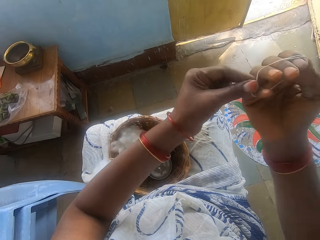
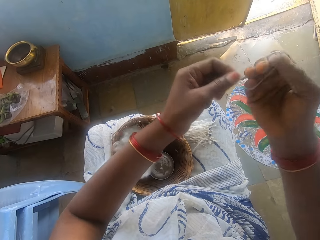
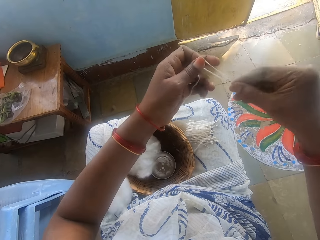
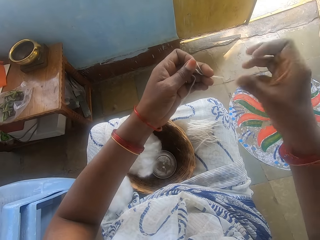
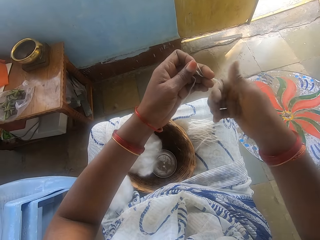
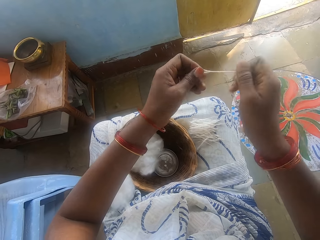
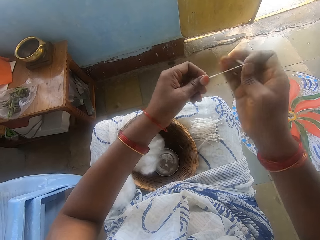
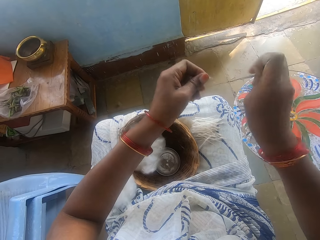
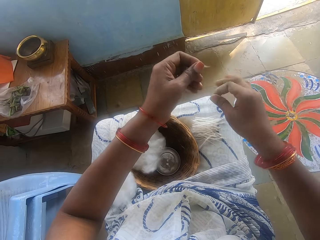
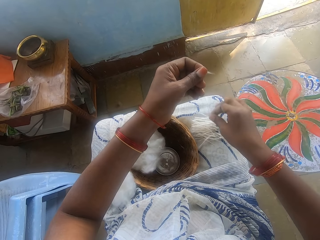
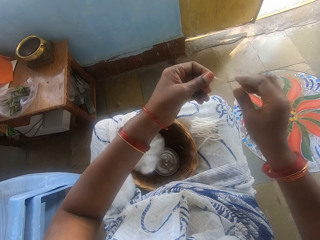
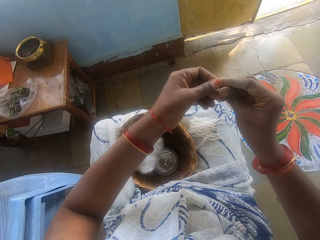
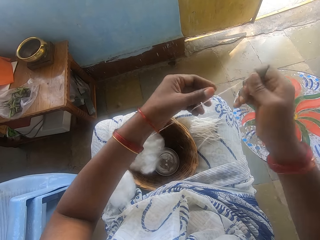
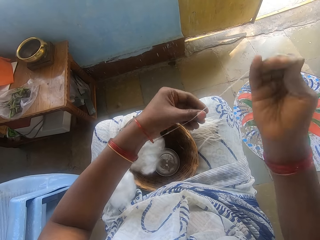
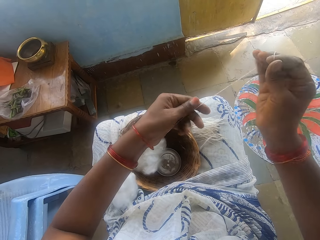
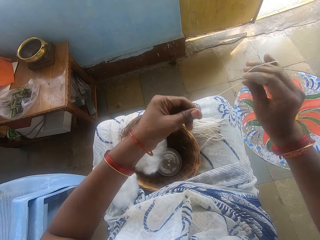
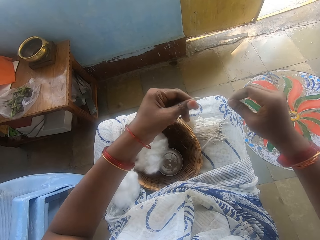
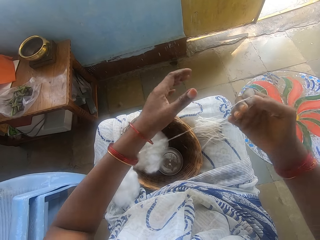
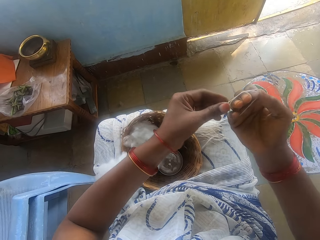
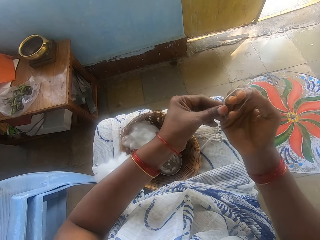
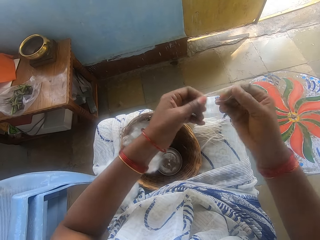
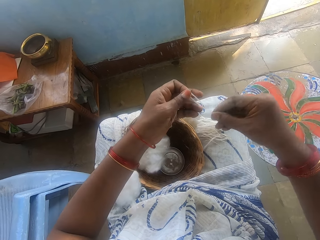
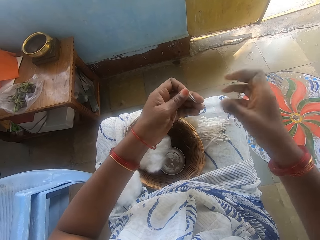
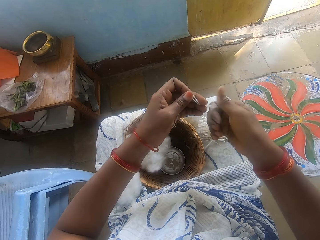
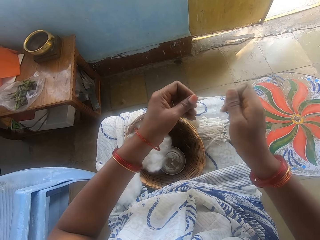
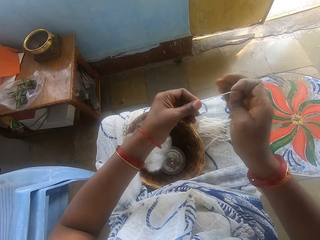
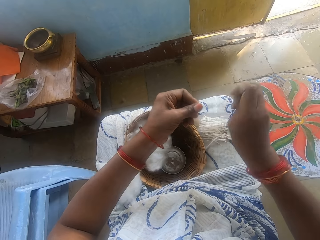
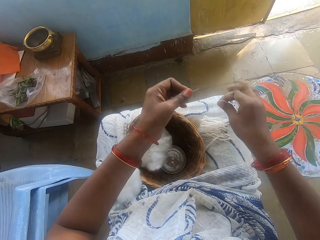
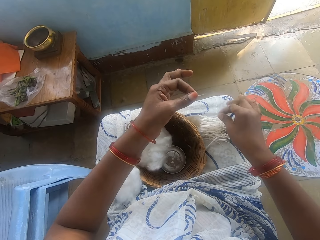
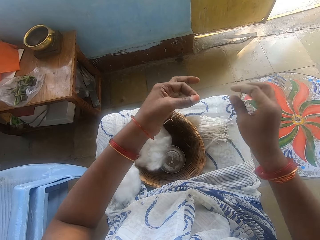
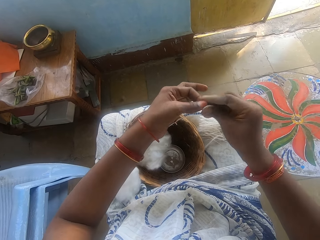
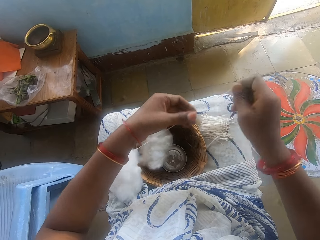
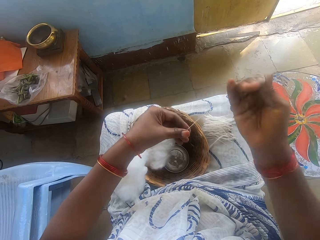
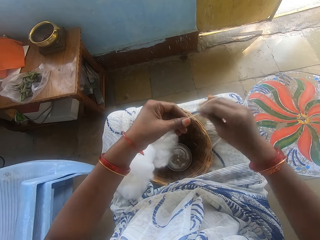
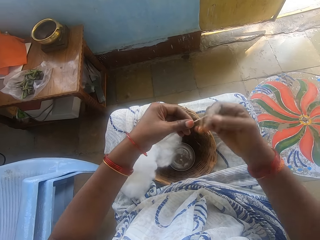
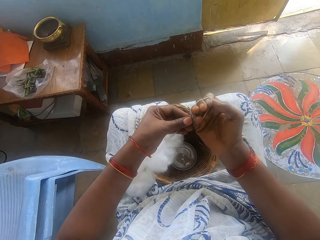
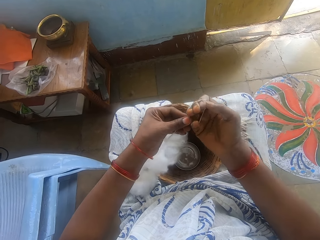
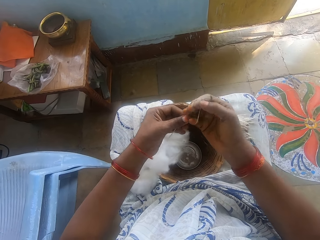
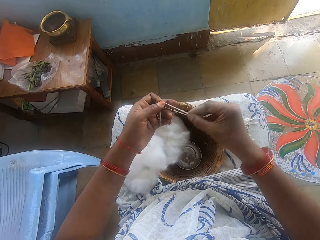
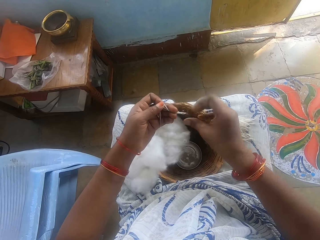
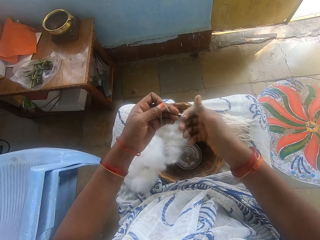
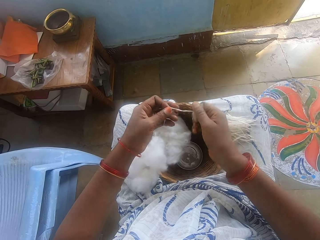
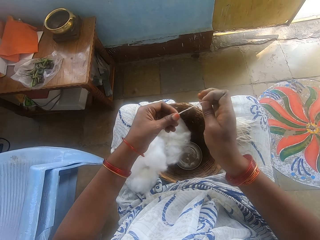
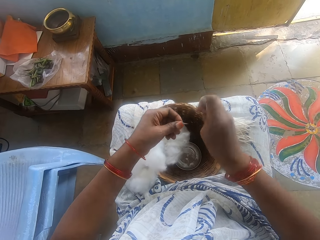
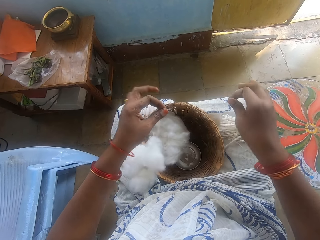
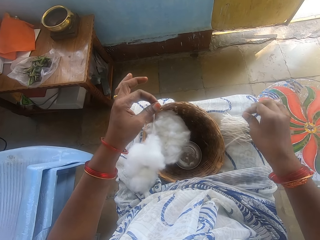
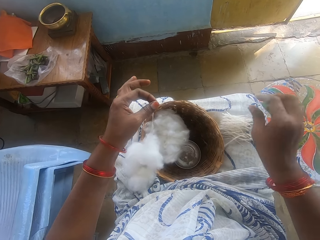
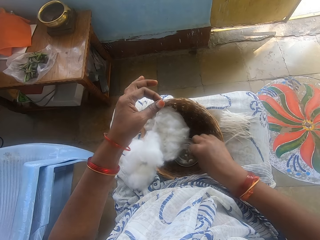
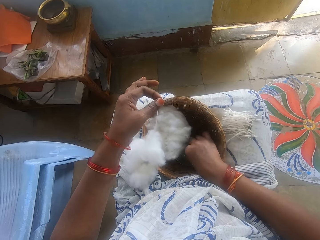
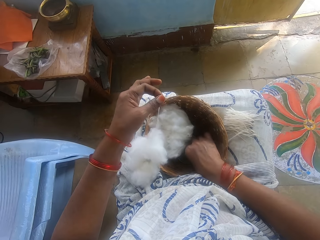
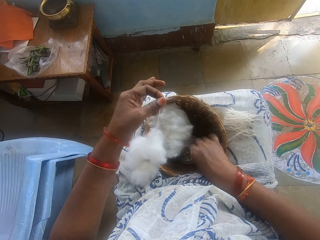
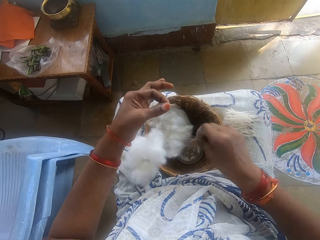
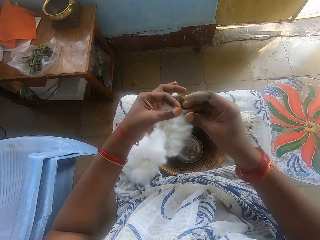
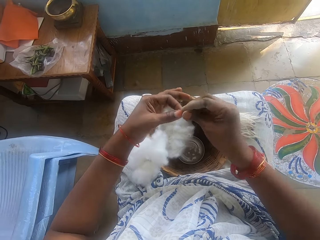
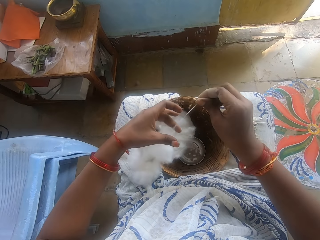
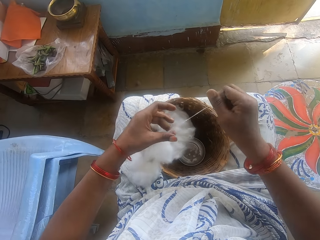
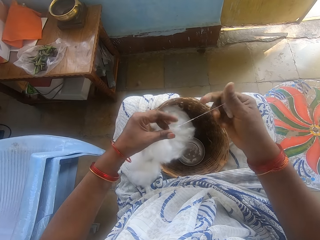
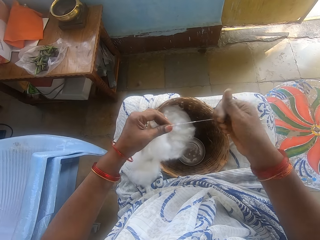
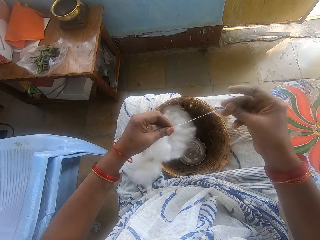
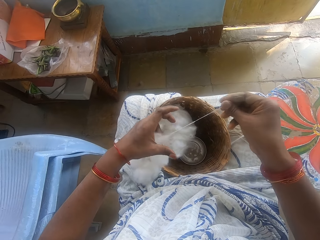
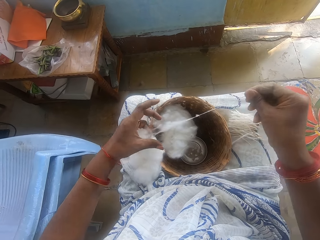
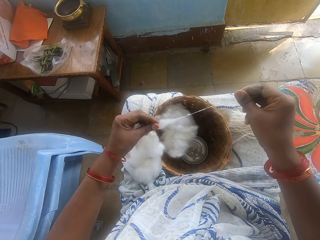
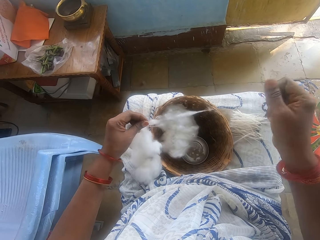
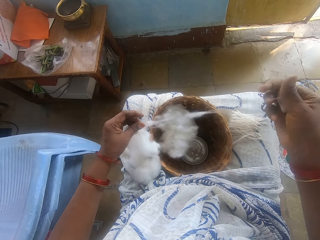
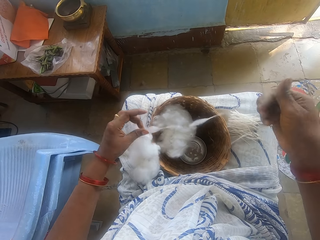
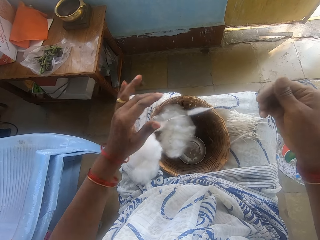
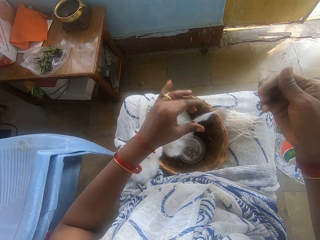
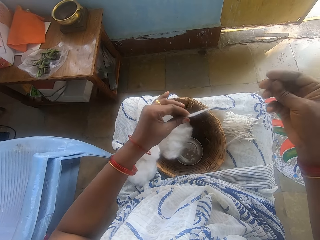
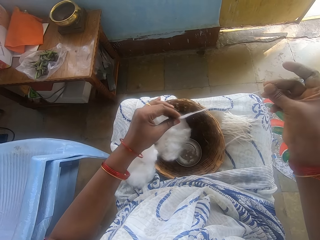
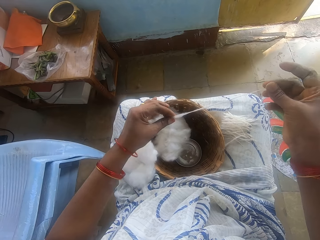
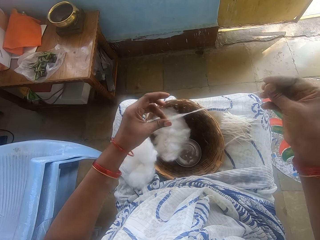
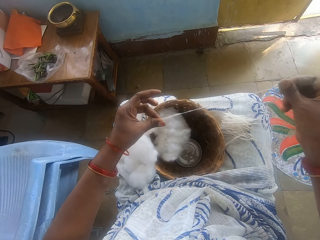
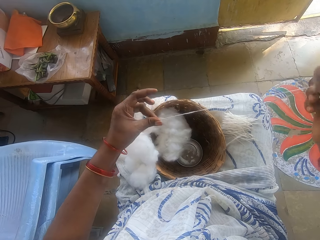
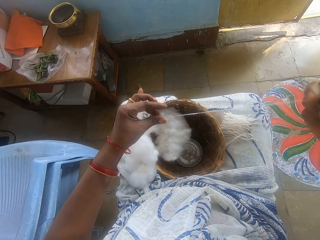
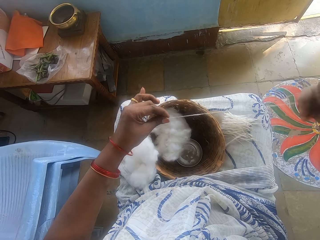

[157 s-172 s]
The camera wearer measures the cotton wool. She cuts the cotton wool into size. She drops the cotton wool on her lap. She measures the cotton wool. She spins the wool. She cuts the cotton wool into size. She drops the cotton wool on her lap. She spins the wool. She measures the cotton wool. She cuts the cotton wool into size. She drops the cotton wool on her lap. She touches water in the small bowl. She threads the cotton wool. She spins the wool.

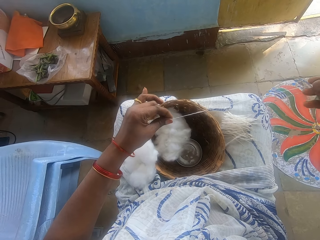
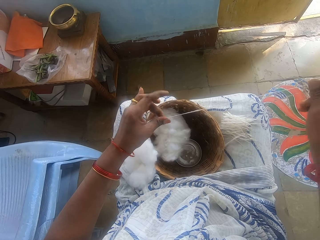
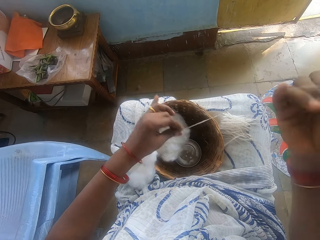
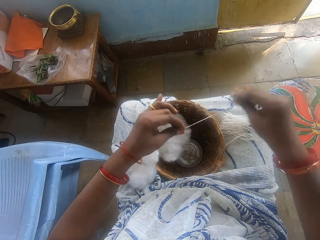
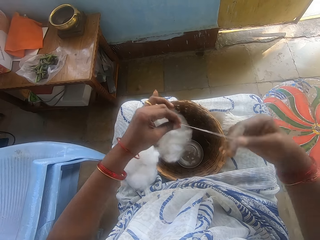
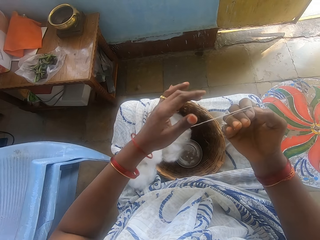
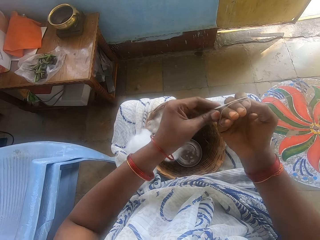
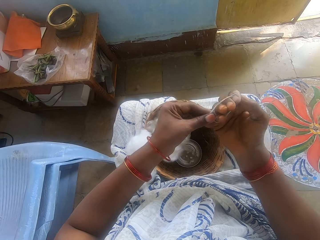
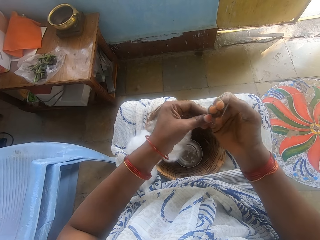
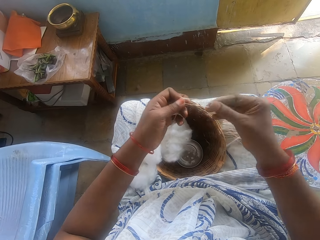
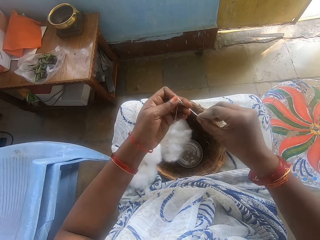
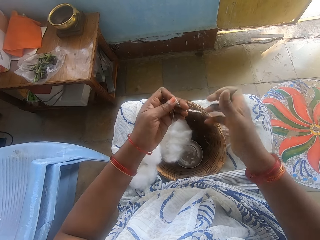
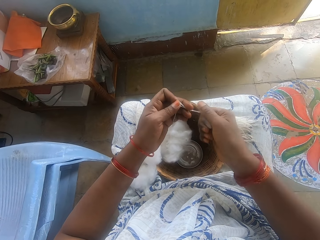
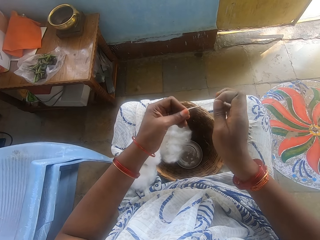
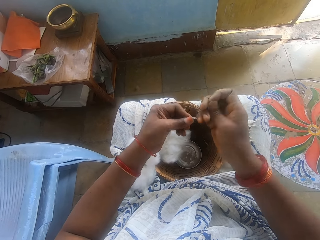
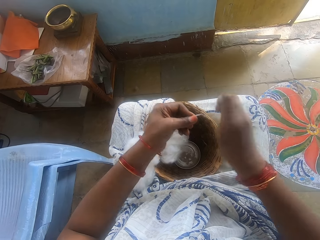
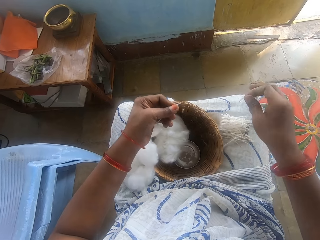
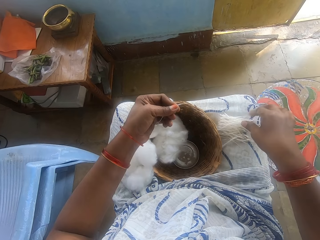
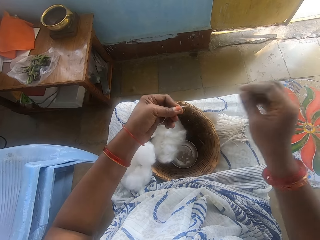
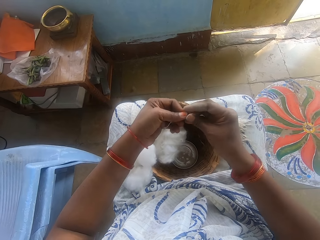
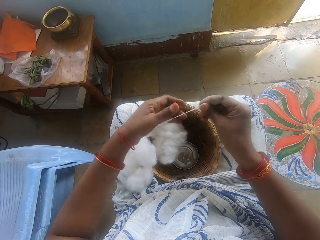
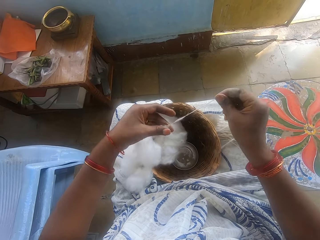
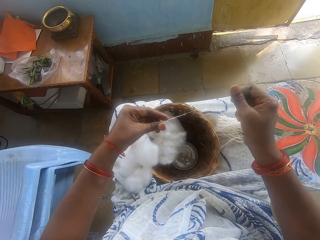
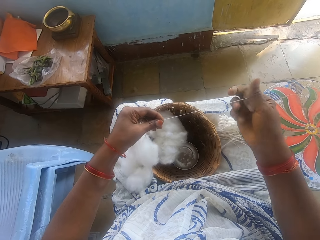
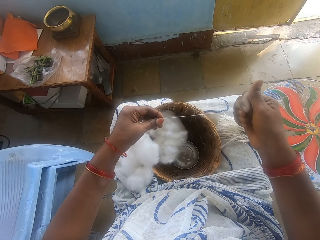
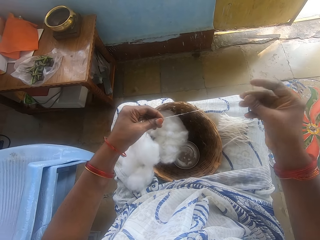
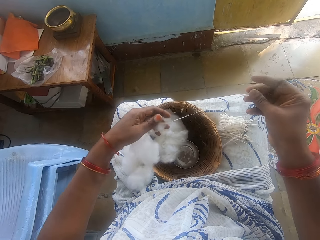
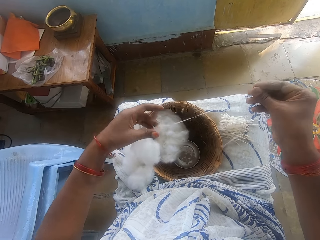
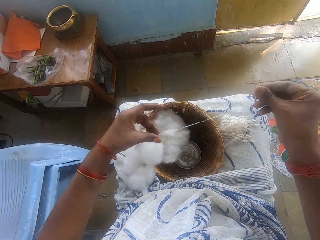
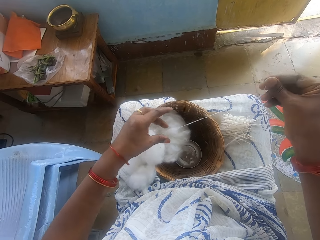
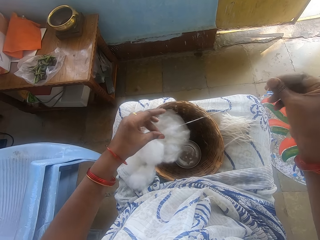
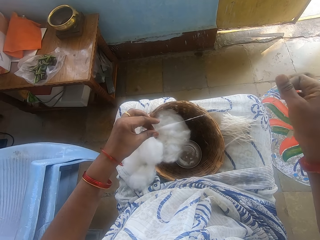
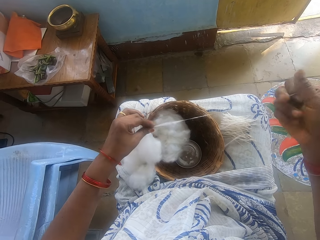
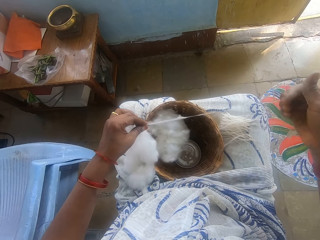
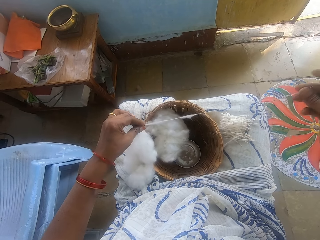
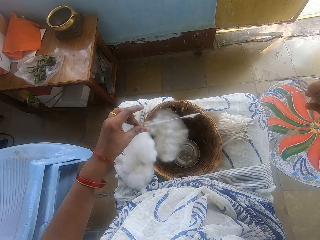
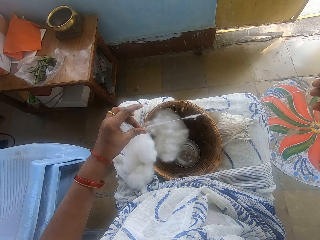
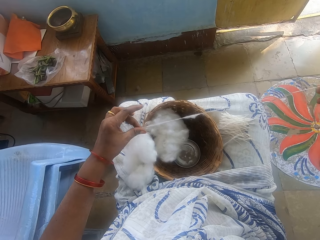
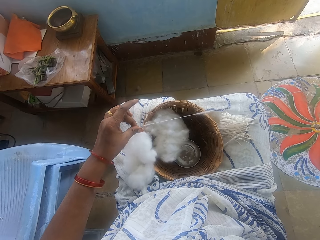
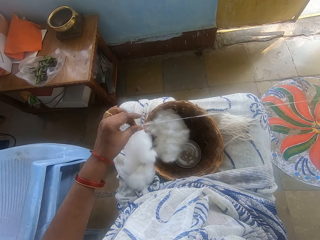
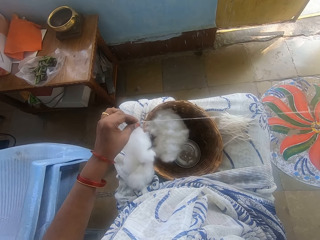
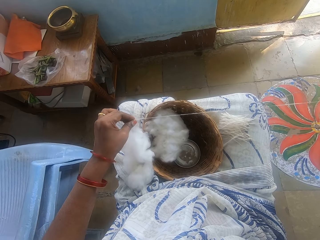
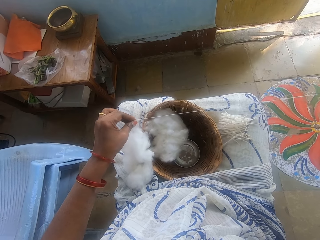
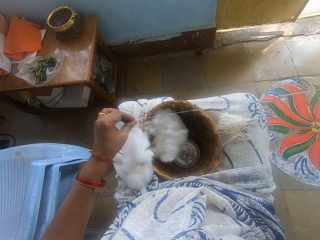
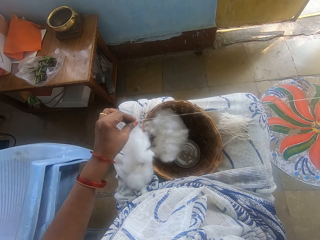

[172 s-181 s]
The camera wearer measures the cotton wool. She cuts the cotton wool into size. She drops the cotton wool on her lap. She threads the cotton wool. She spins the wool.
